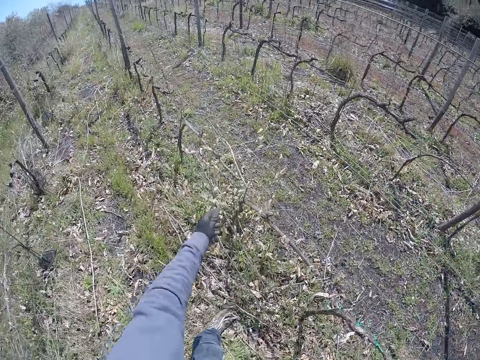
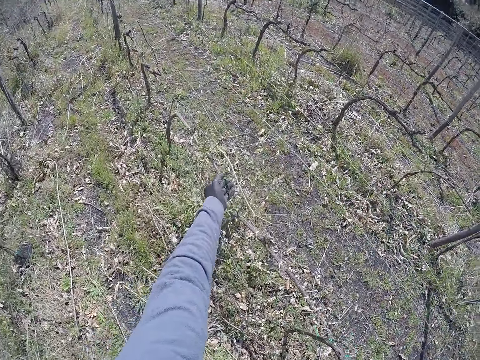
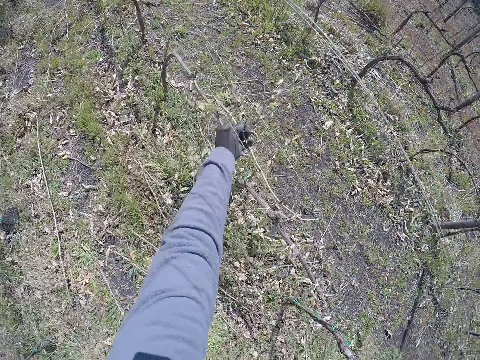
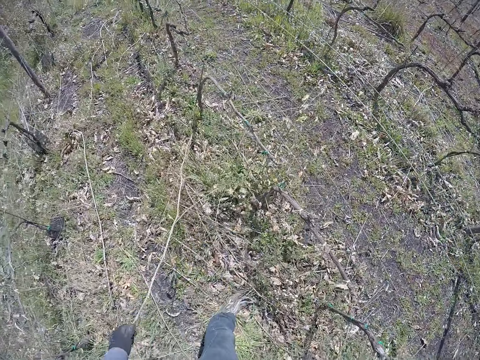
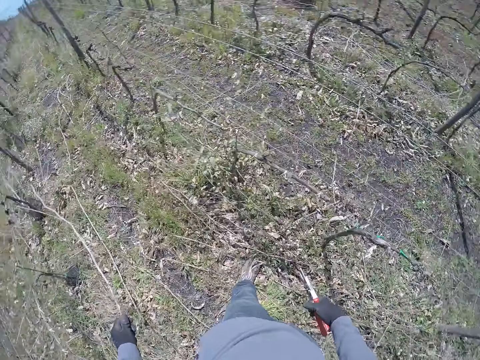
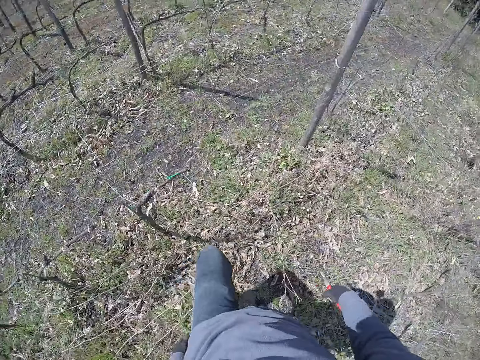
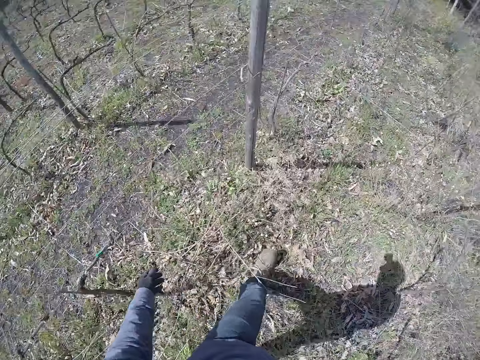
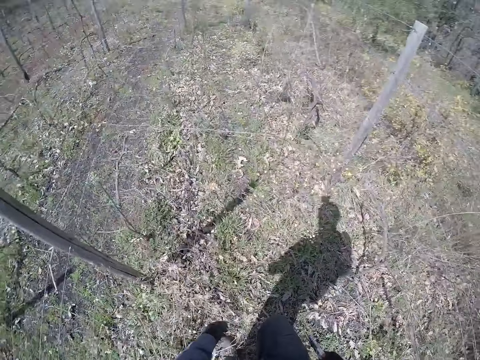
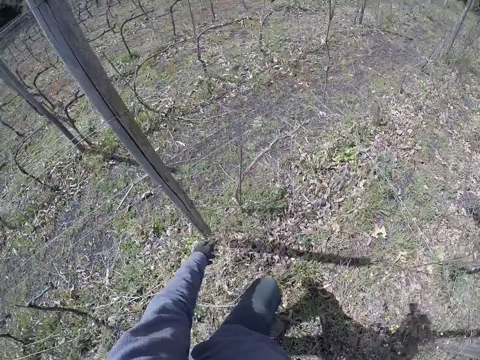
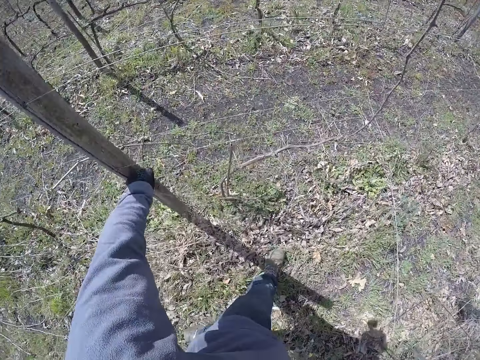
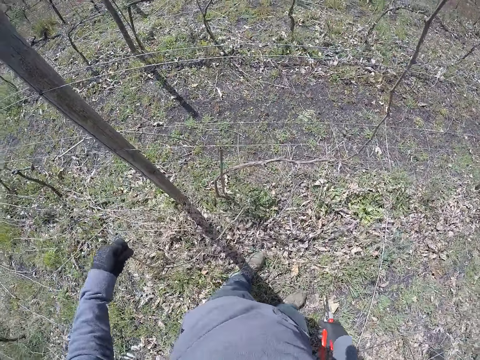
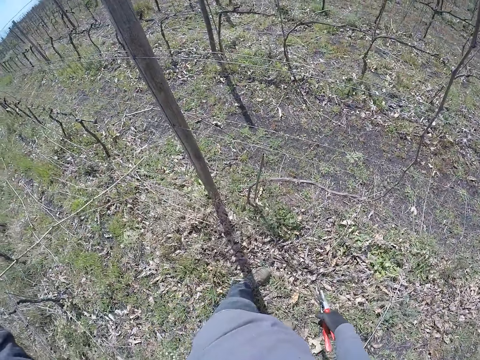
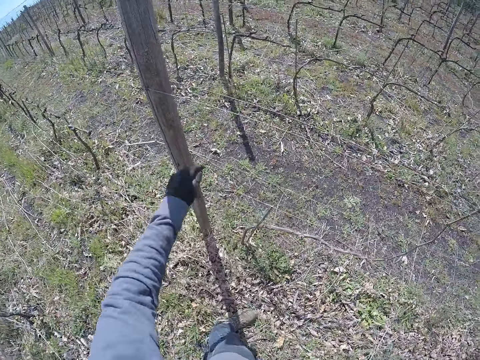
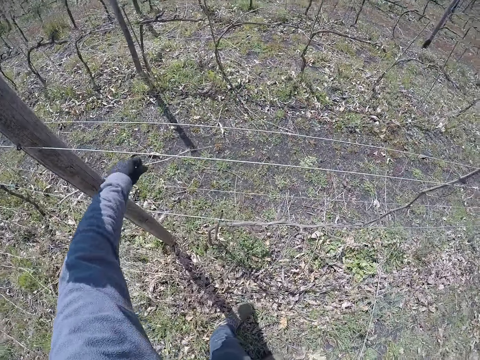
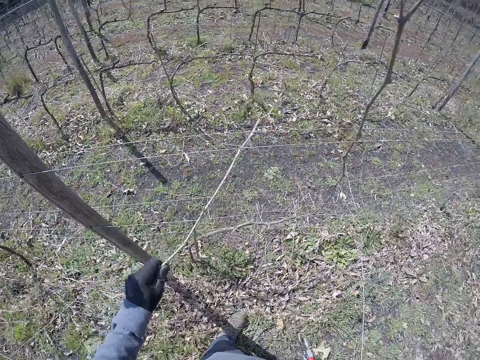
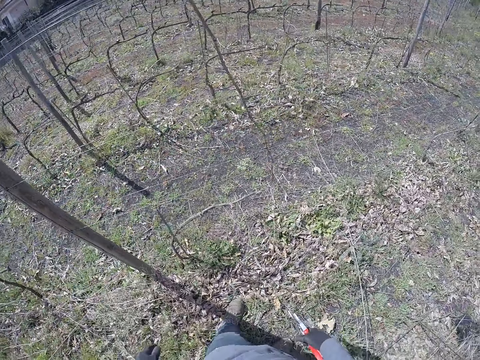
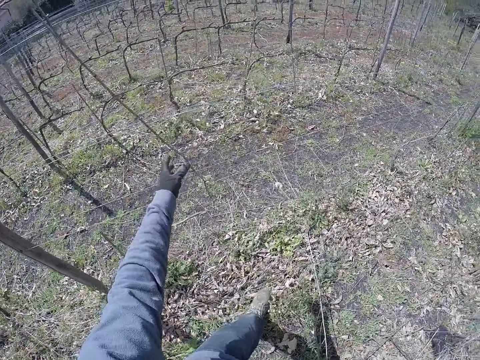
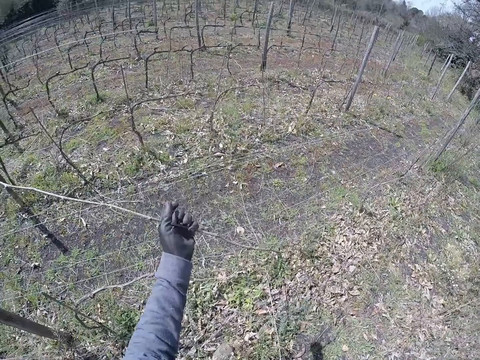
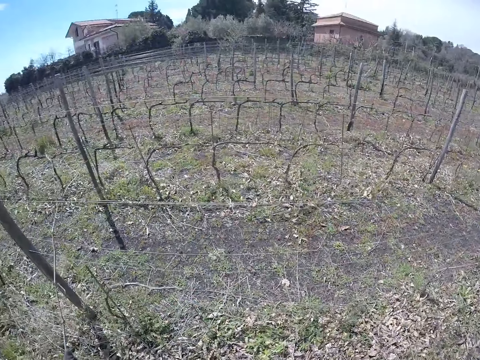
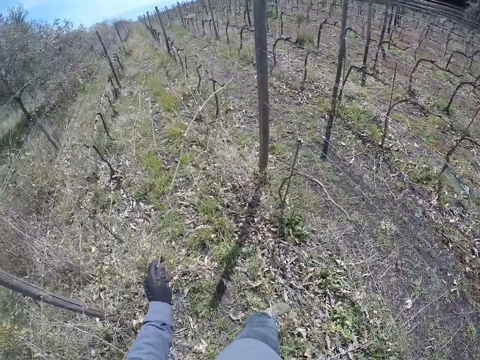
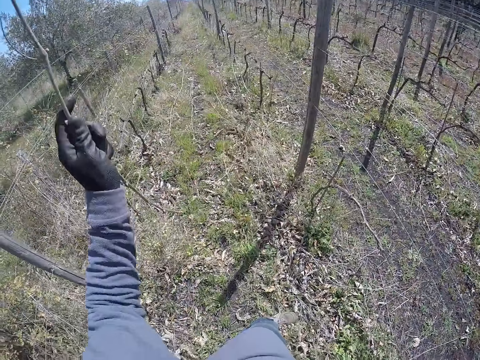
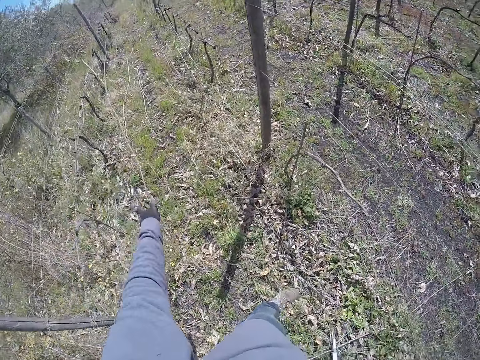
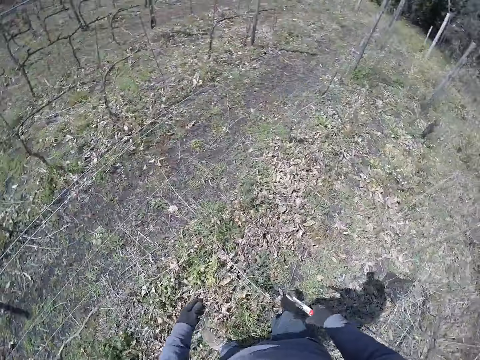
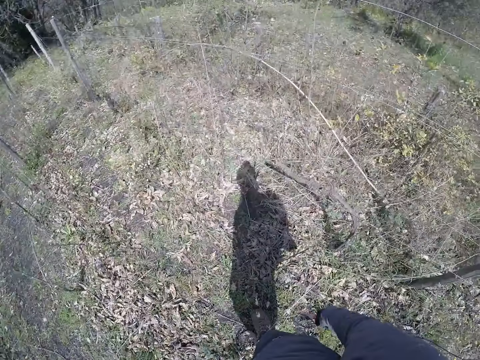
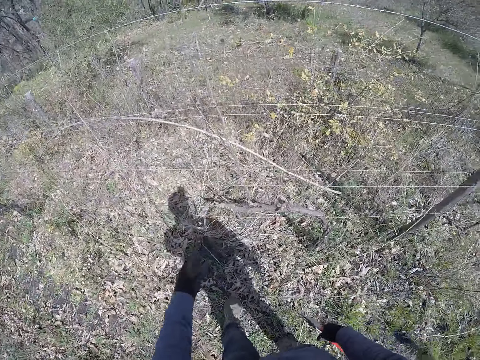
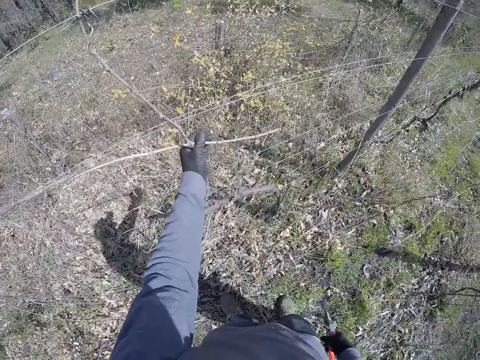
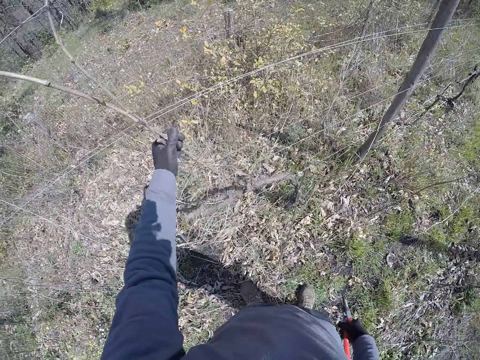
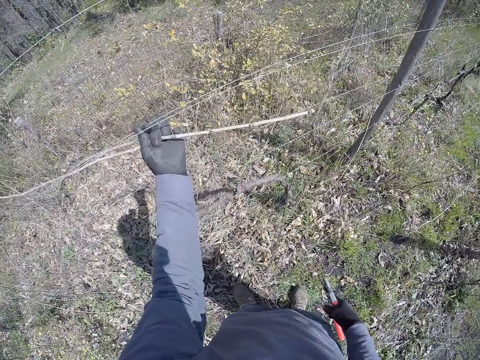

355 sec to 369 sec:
The camera wearer drops the twig in his left hand on the ground. He pulls a twig from the fence with his left hand. He drops the twig in his left hand on the ground. He pulls a twig from the fence with his left hand. He drops the twig in his left hand on the ground. He pulls a twig from the fence with his left hand. He drops the twig in his left hand on the ground. He pulls a twig from the fence with his left hand. He drops the twig in his left hand on the ground. He pulls some twigs from the fence with his left hand.

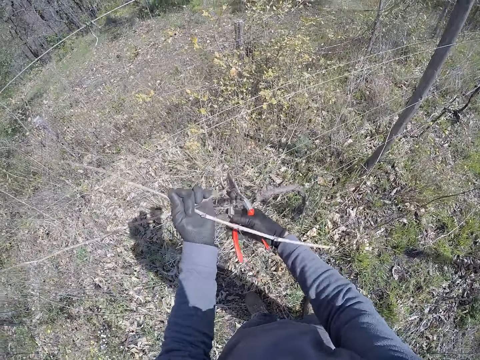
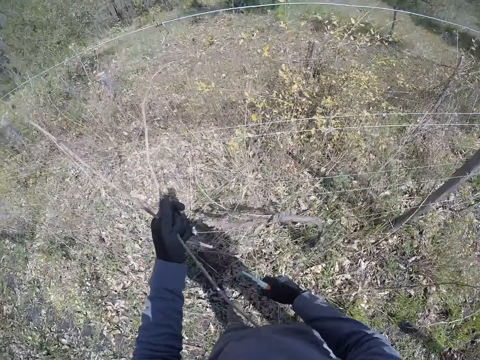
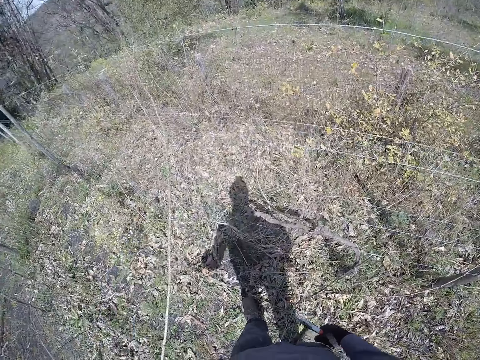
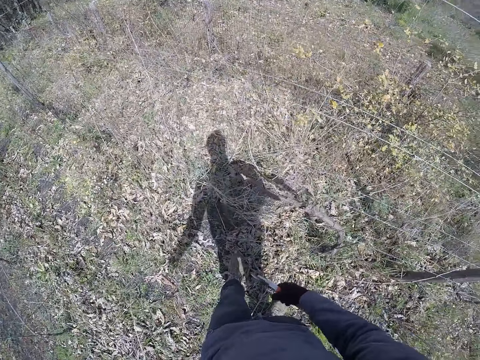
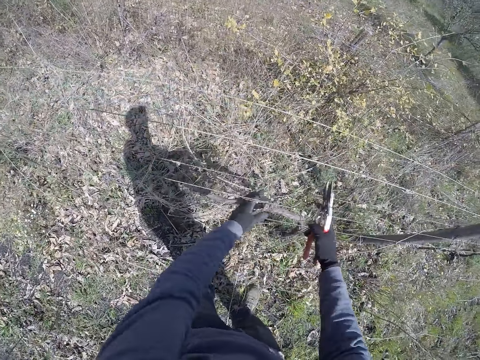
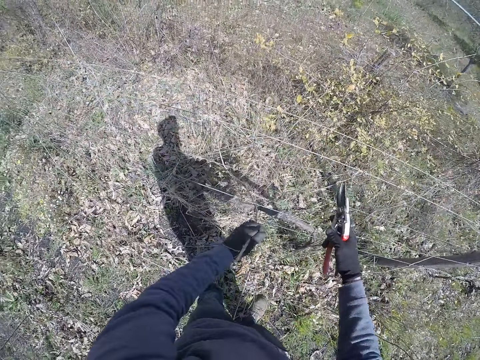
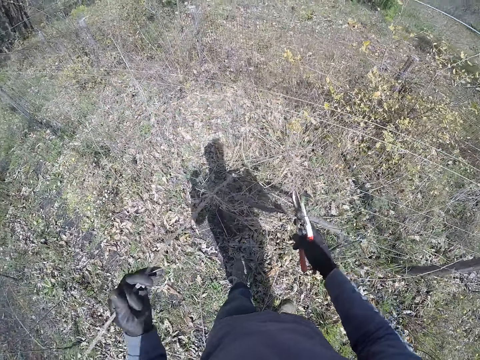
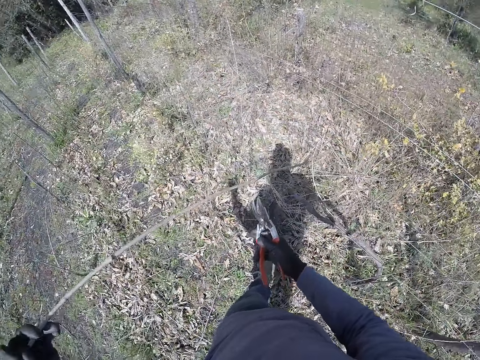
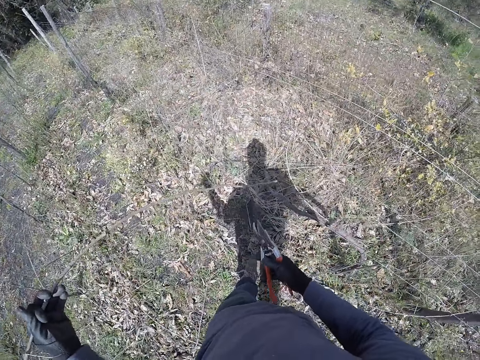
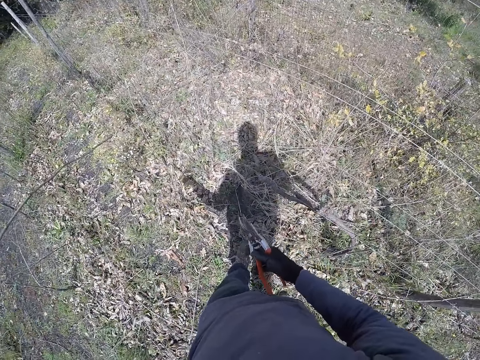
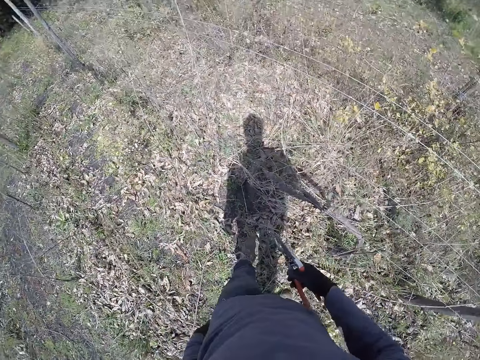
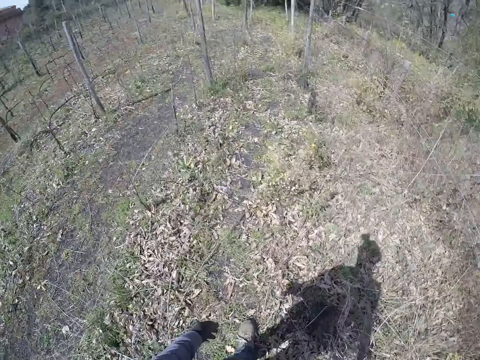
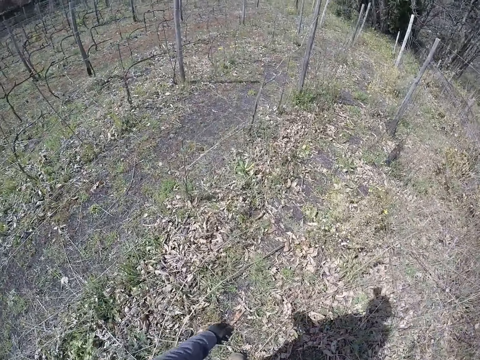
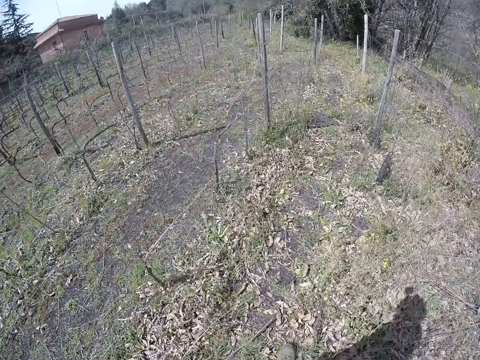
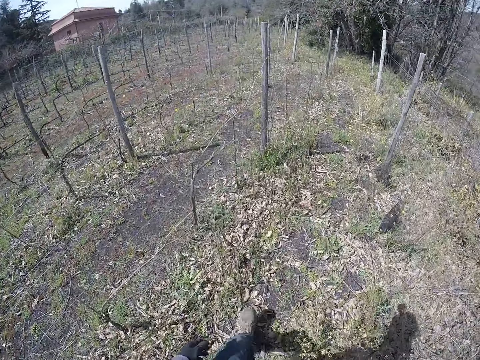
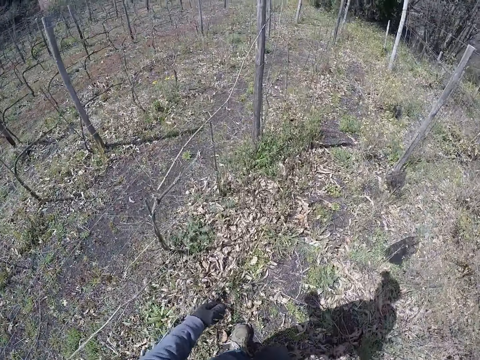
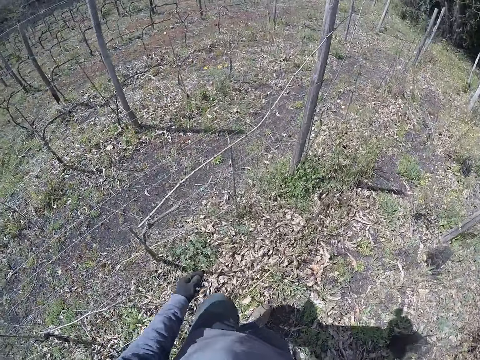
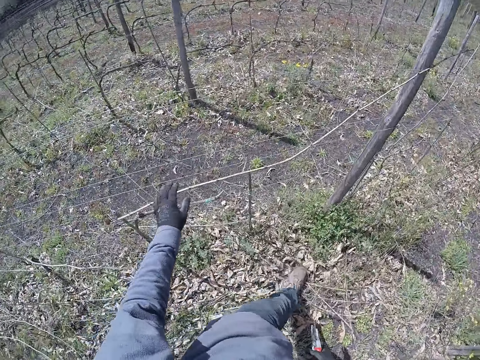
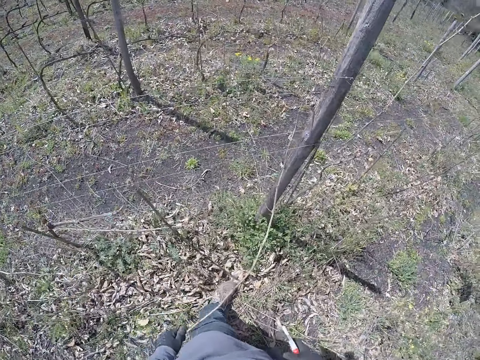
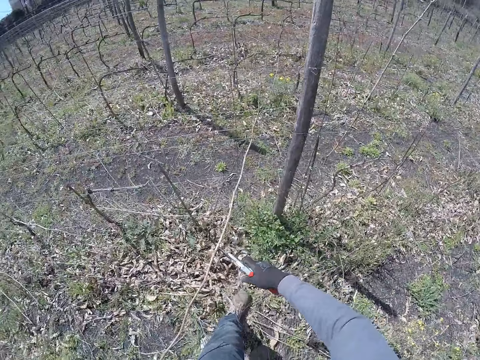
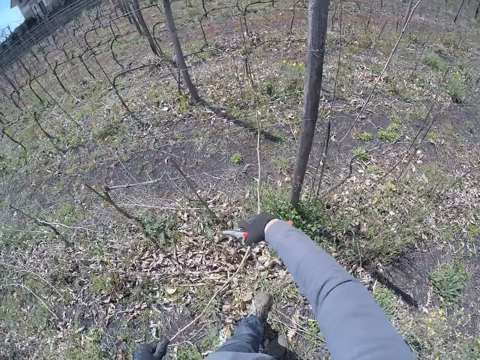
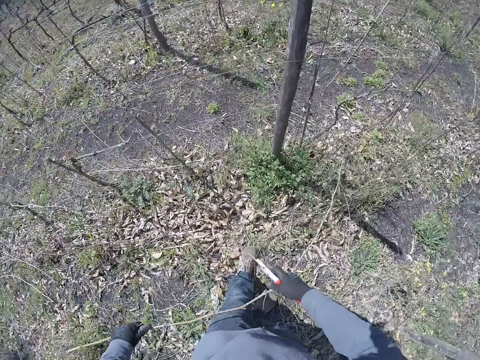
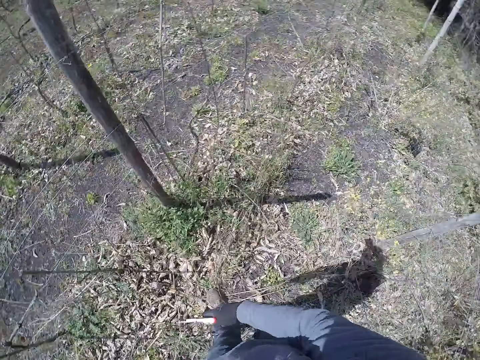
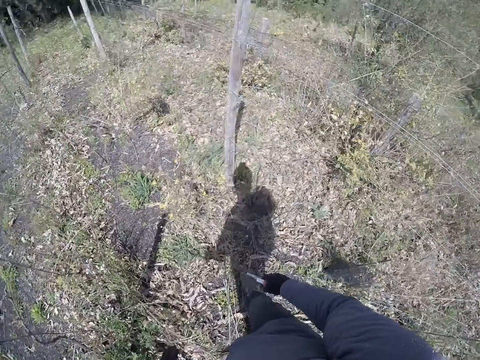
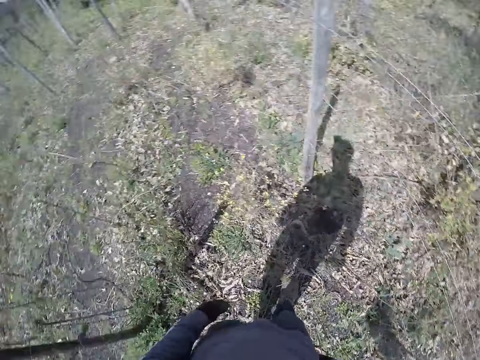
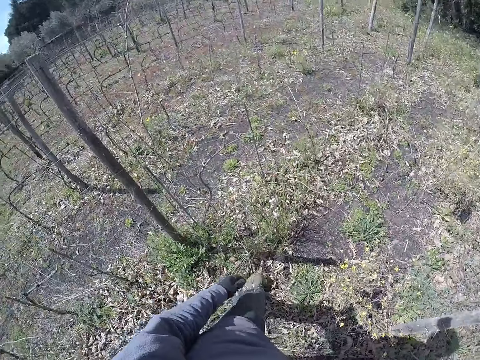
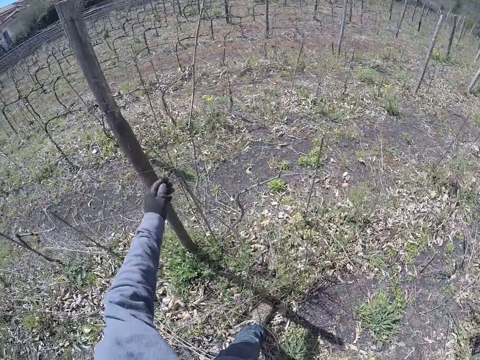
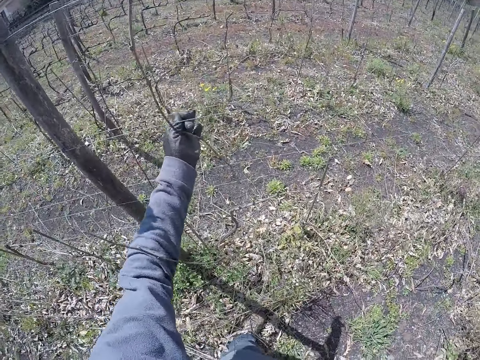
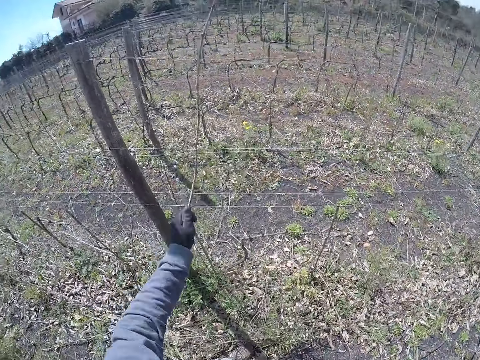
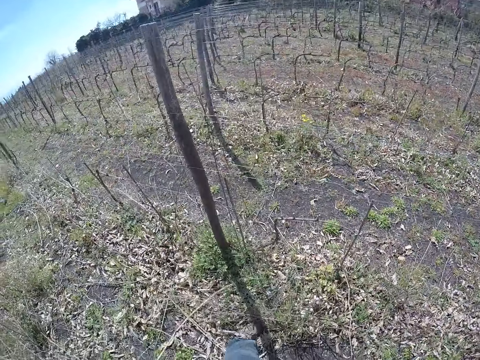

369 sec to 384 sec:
The camera wearer cuts the twigs in his left hand with the wire cutter or pliers in his right hand on the fence. He drops the twig in his left hand on the ground. He pulls a twig from the fence with his left hand. He drops the twig in his left hand on the ground. He pulls a twig from the fence with his left hand. He pulls a twig from the fence with his right hand. He cuts the sticks with the pliers on the fence. He drops the twig in his right hand on the ground. He pulls a twig from the fence with his left hand.
